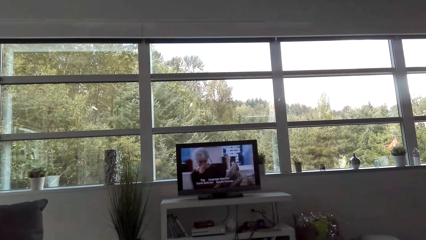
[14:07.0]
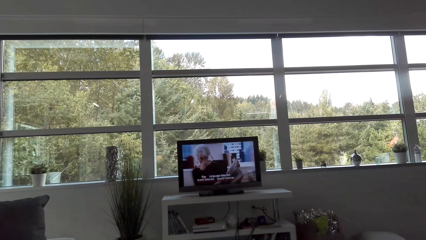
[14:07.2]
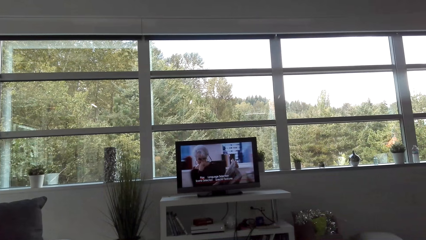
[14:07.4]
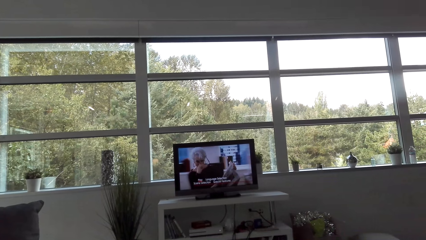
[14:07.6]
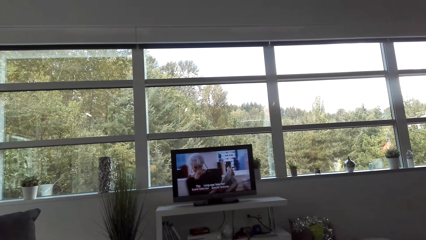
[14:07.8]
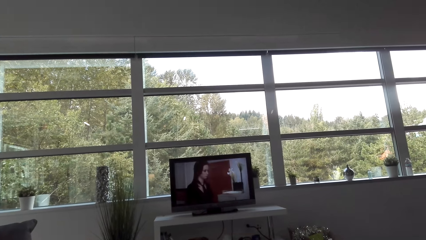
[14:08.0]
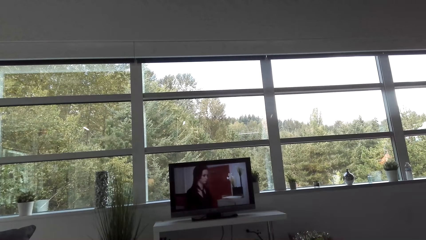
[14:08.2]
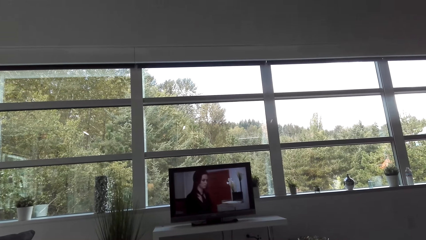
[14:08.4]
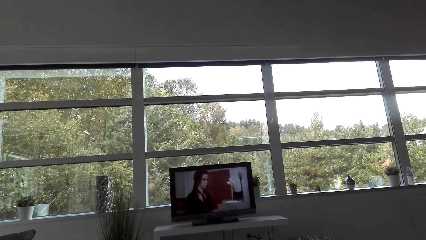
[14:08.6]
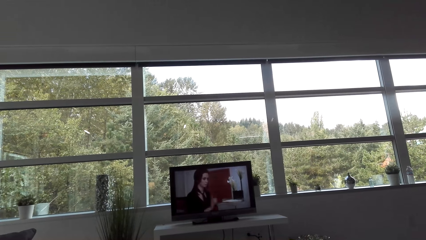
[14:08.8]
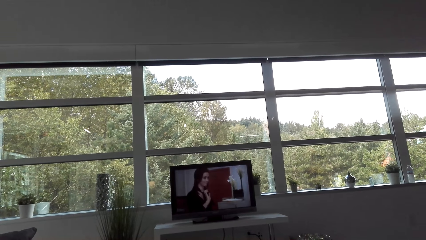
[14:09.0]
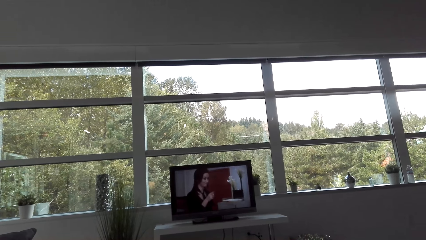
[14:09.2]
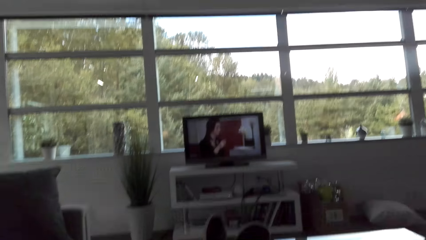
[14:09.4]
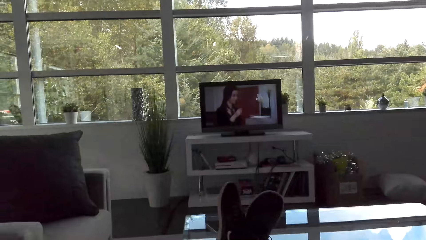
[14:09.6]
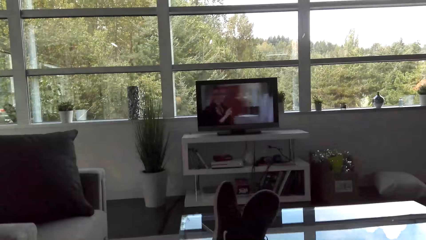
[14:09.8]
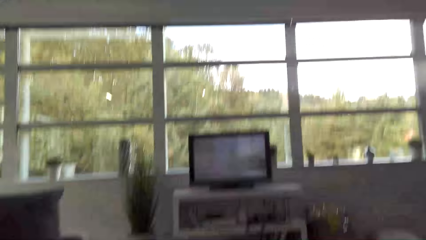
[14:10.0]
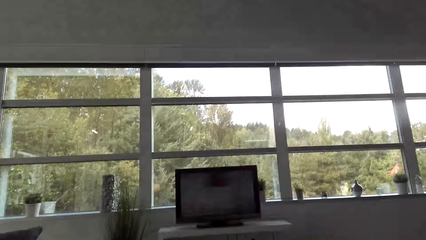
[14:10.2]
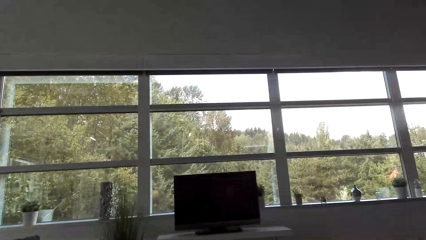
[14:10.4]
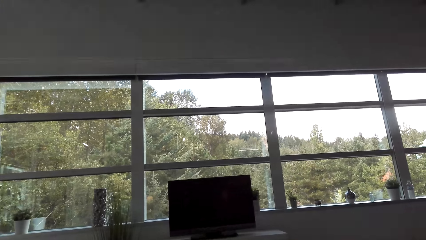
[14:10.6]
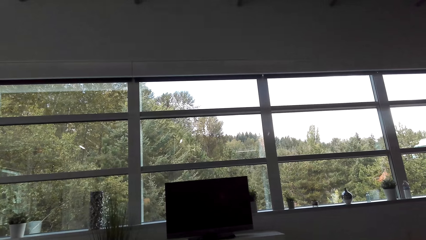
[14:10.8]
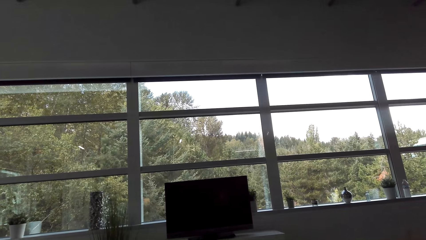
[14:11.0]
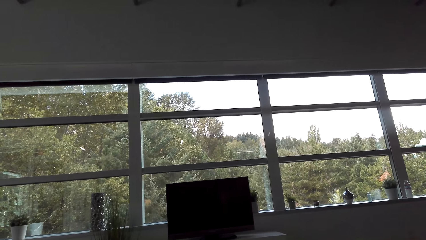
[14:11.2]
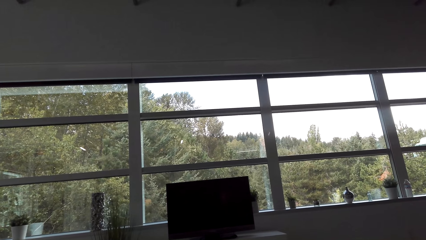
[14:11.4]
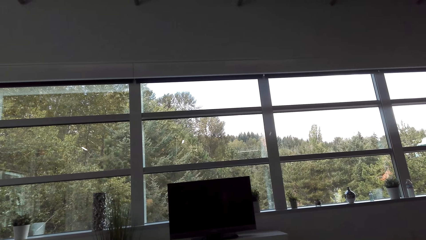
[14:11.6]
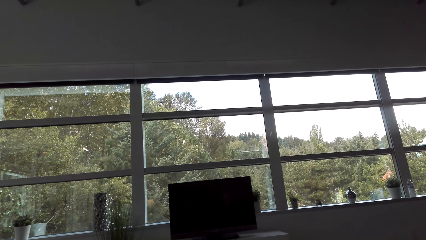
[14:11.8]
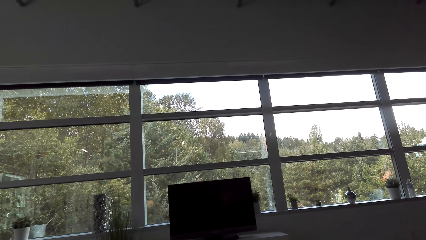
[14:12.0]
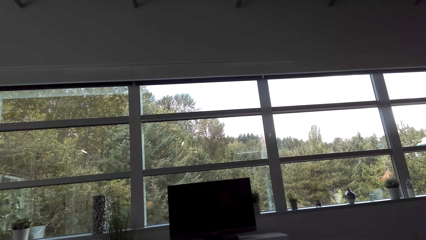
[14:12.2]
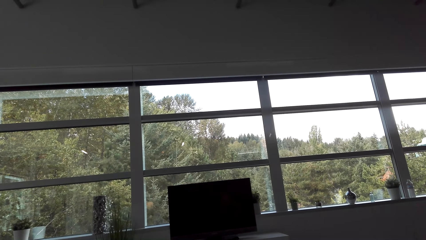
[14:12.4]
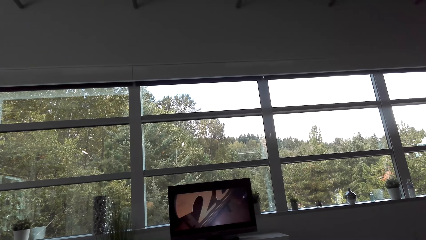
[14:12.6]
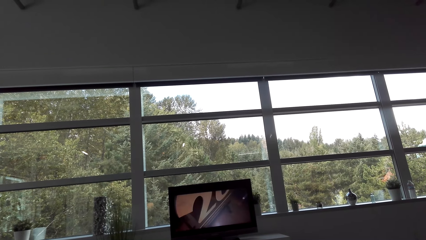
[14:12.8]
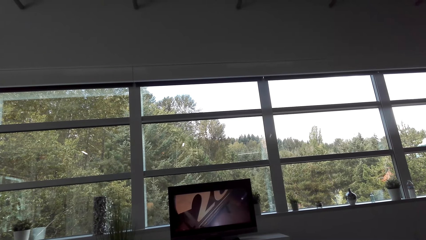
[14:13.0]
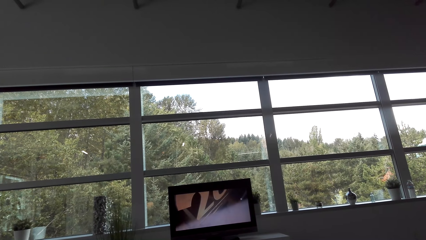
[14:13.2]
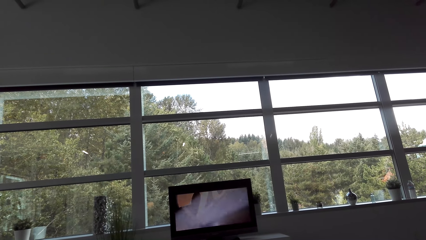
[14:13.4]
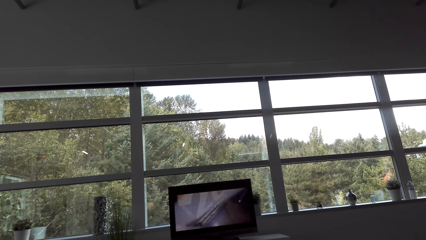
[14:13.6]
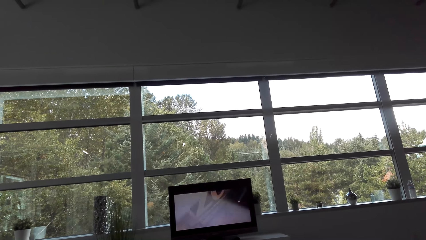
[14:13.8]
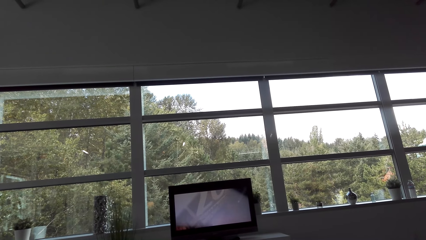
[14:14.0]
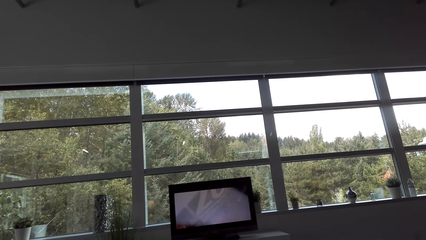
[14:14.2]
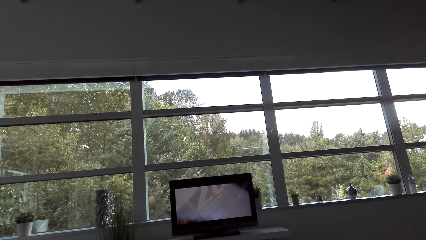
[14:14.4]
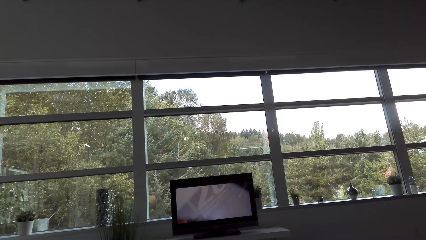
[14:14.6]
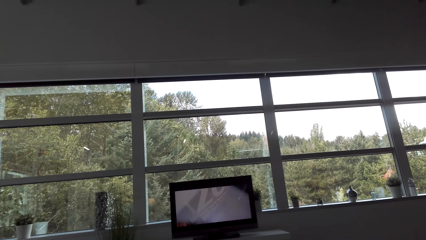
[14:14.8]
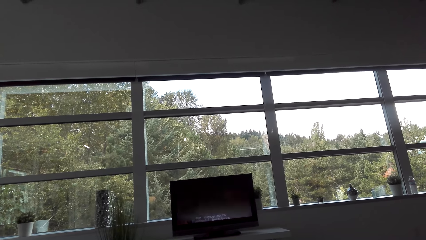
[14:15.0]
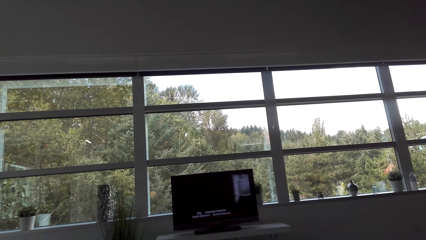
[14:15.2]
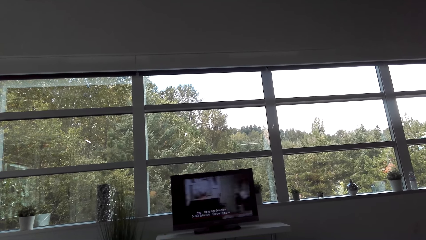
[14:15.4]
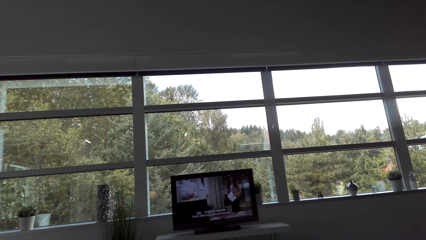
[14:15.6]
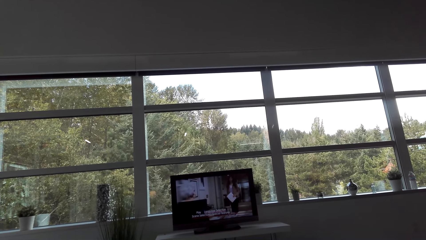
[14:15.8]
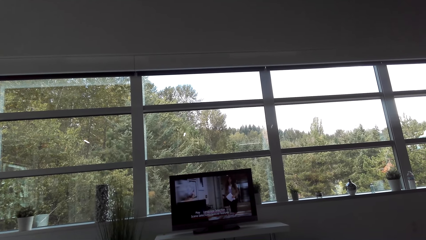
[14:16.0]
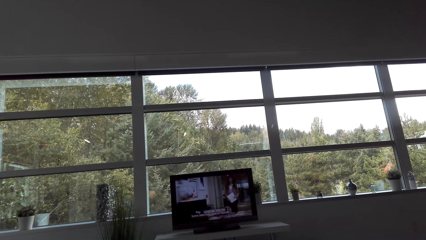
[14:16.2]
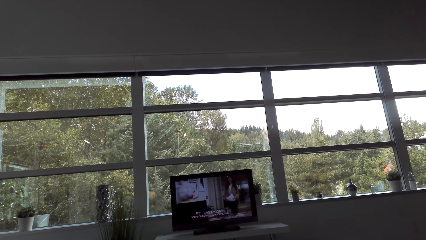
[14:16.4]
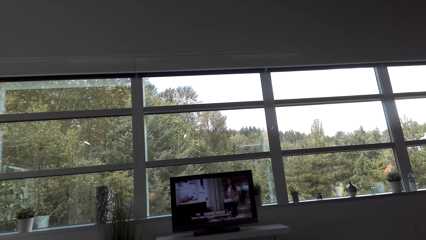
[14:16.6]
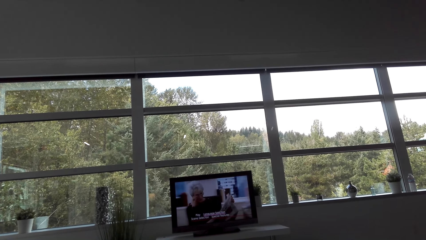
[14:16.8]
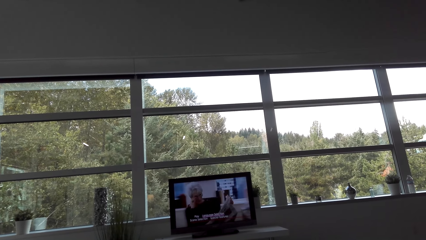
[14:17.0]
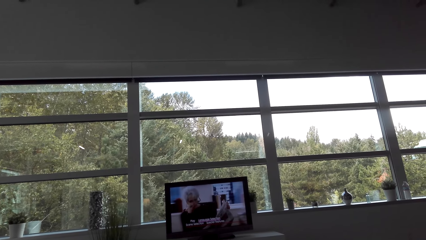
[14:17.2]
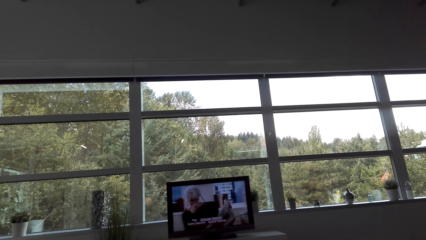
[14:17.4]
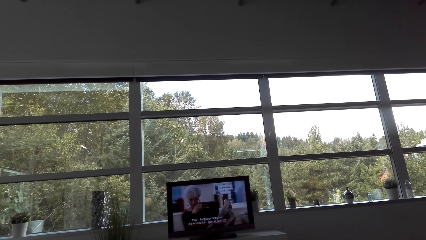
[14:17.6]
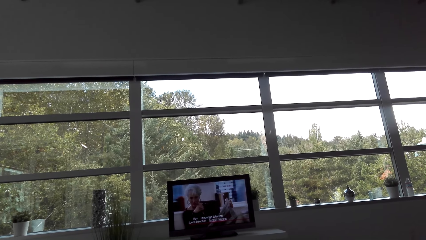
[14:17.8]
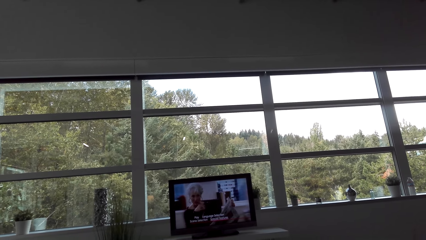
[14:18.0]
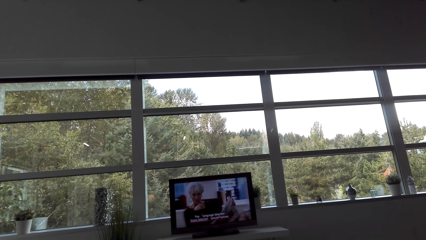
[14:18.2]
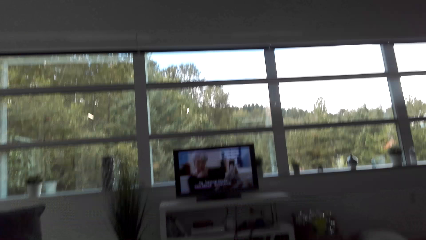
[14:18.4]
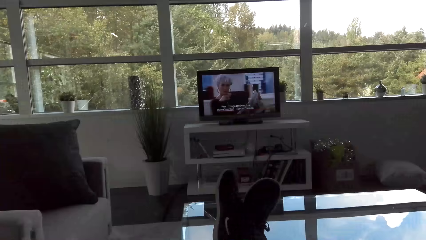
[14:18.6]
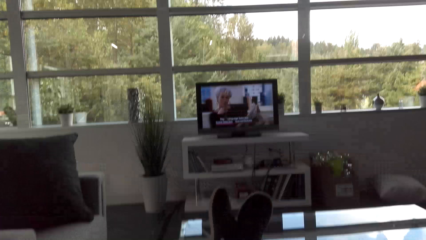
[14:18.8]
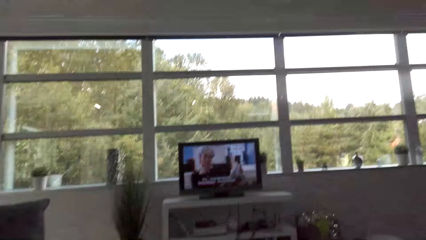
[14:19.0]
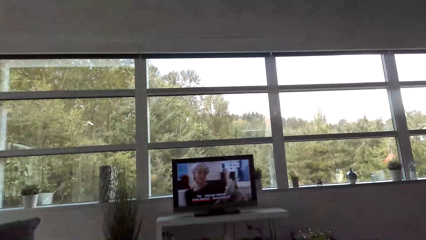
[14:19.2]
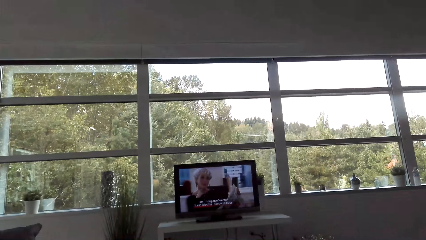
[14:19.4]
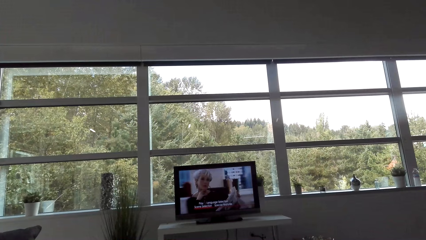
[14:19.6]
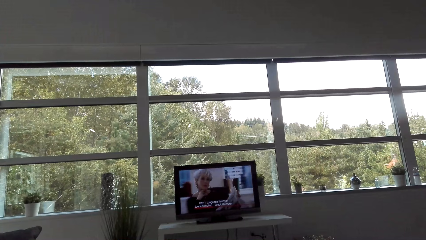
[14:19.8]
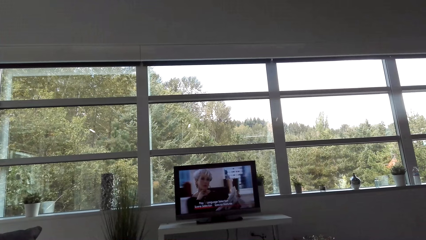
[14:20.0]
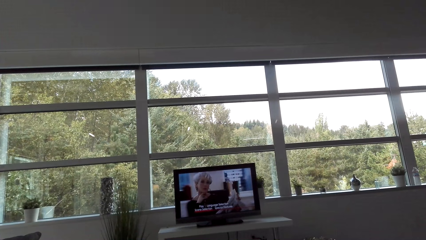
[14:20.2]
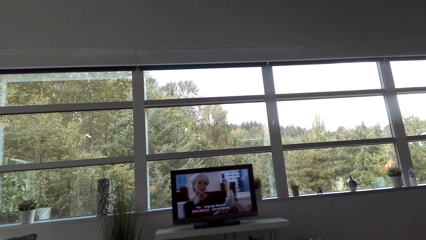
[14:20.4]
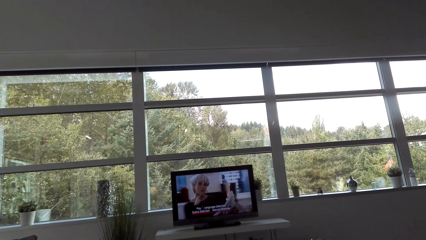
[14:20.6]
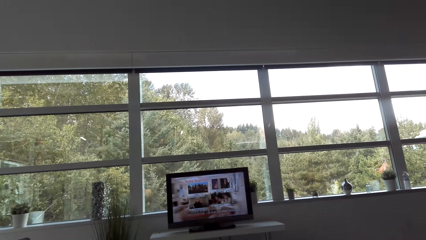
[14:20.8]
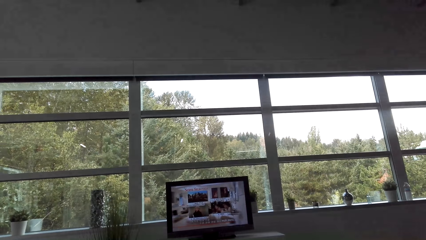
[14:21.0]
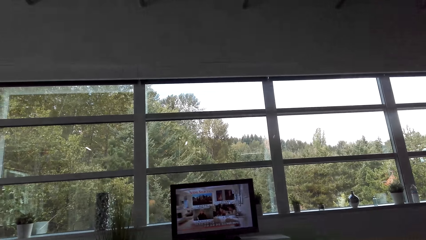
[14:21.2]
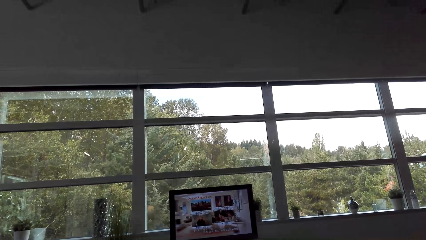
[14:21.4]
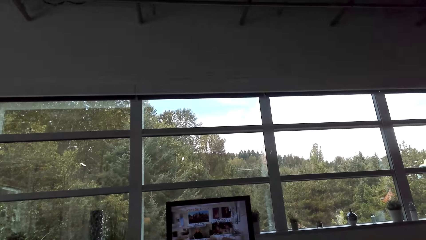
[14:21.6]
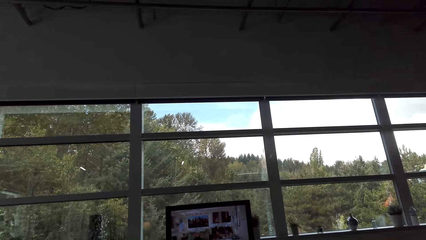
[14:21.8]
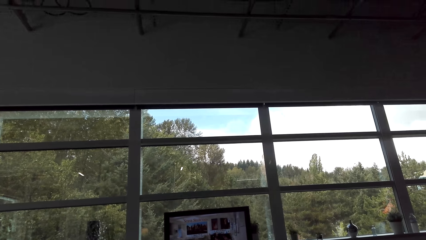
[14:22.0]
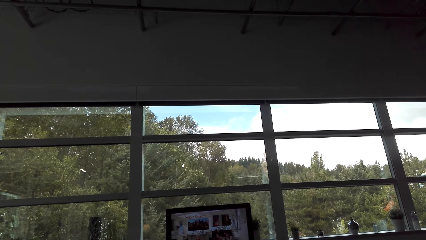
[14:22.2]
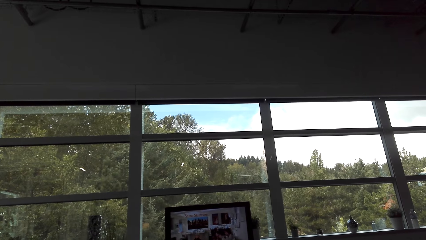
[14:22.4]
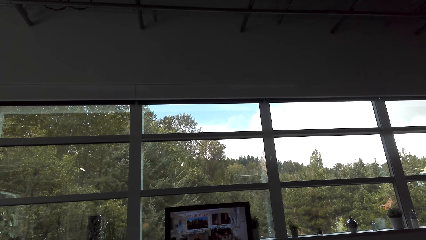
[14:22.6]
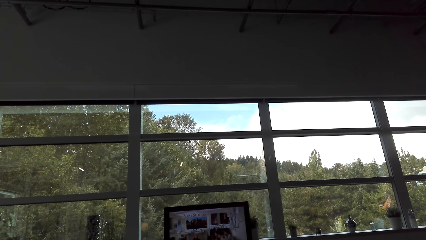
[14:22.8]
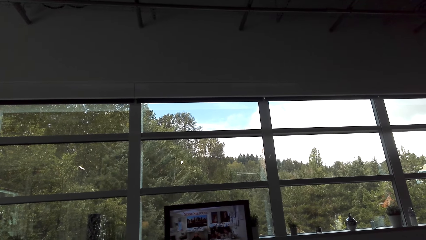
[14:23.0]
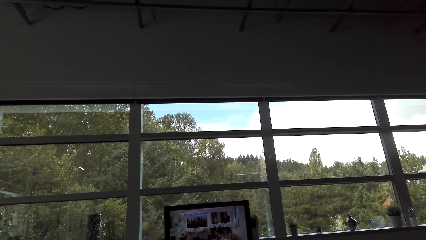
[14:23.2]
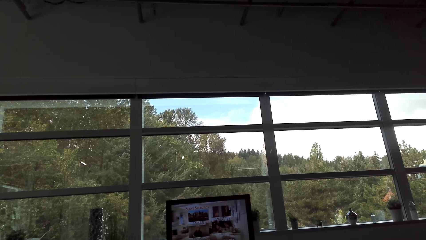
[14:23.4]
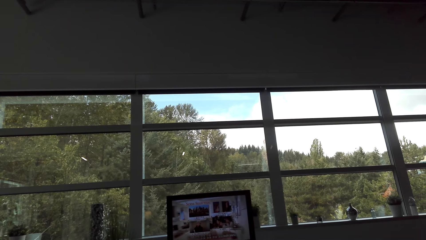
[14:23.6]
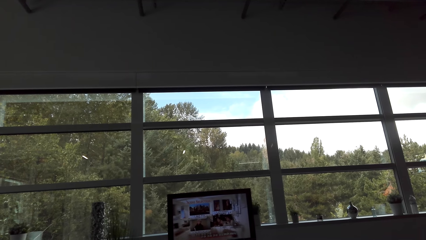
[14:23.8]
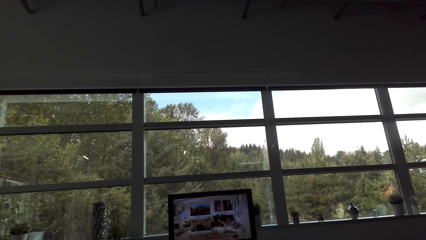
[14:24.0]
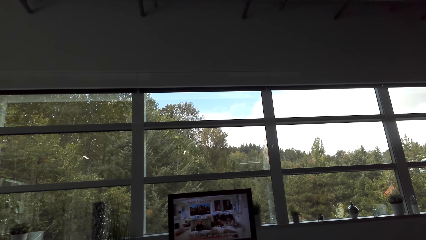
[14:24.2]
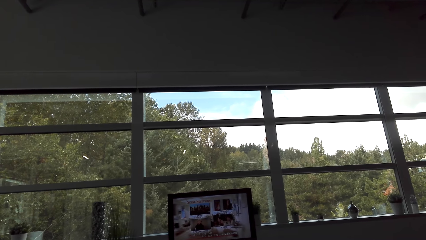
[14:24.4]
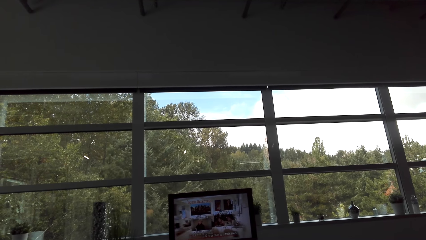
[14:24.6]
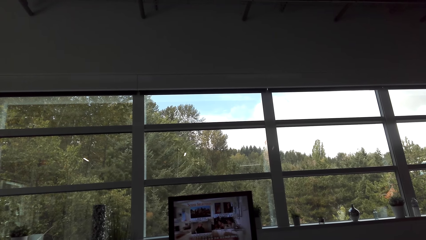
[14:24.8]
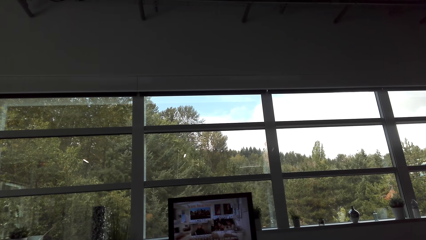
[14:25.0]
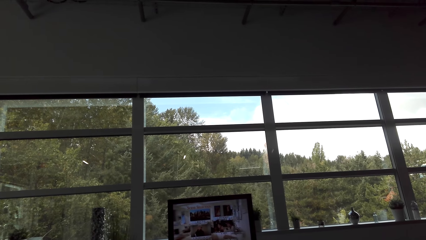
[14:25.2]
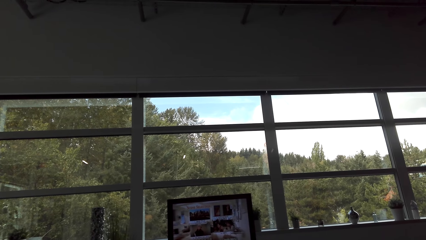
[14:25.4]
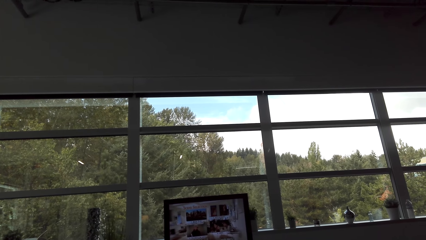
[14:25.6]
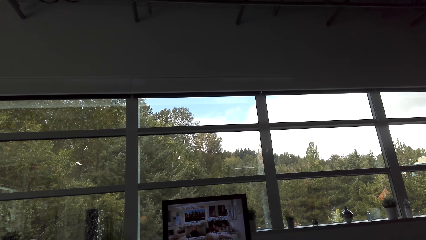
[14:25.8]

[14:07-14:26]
The camera wearer converses. They converse again.
